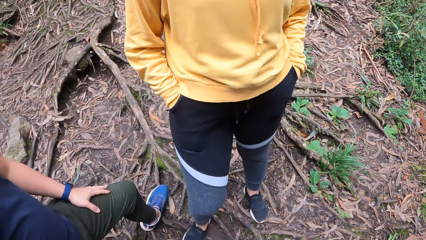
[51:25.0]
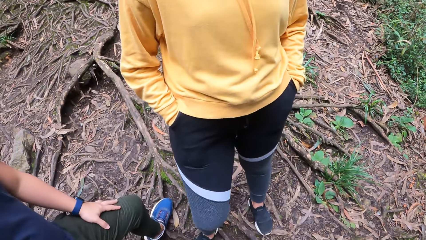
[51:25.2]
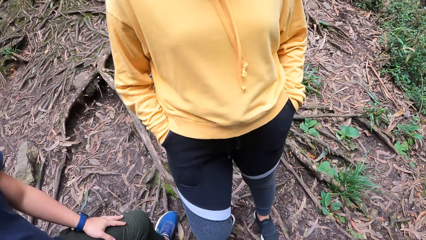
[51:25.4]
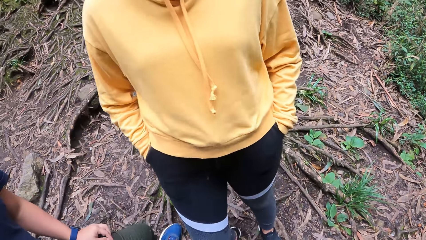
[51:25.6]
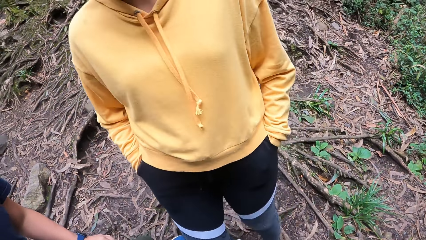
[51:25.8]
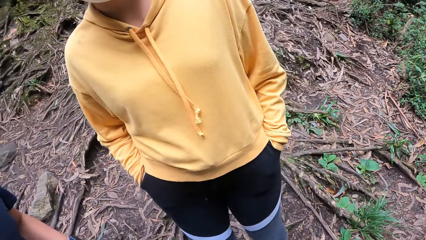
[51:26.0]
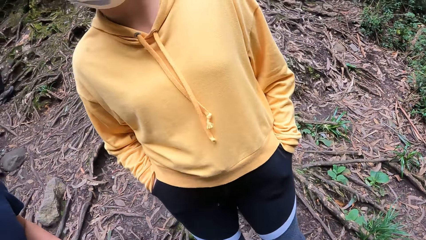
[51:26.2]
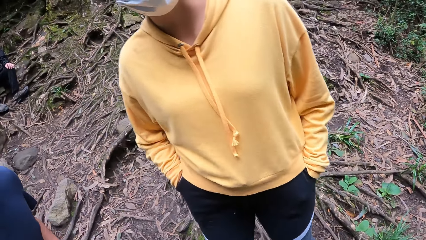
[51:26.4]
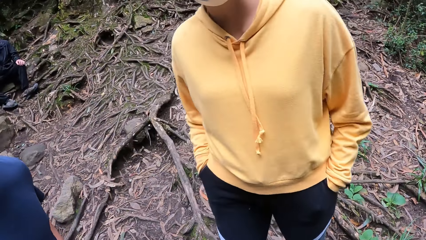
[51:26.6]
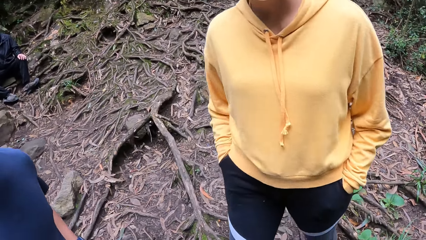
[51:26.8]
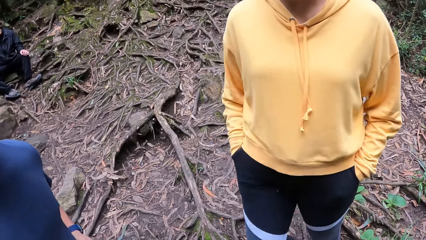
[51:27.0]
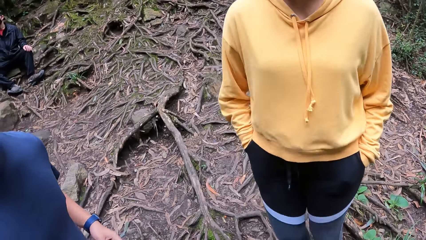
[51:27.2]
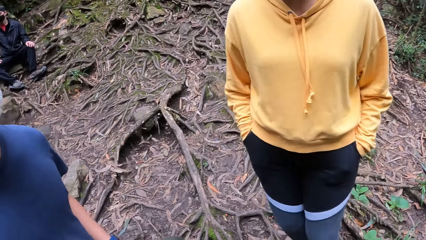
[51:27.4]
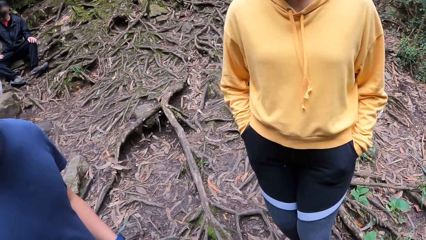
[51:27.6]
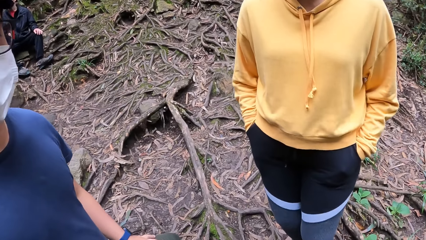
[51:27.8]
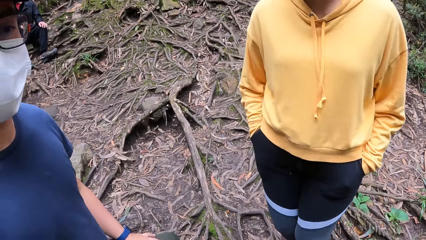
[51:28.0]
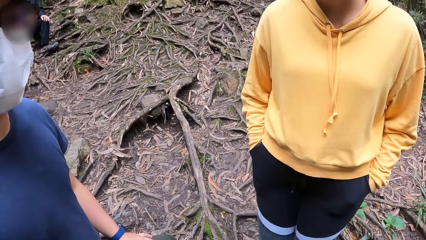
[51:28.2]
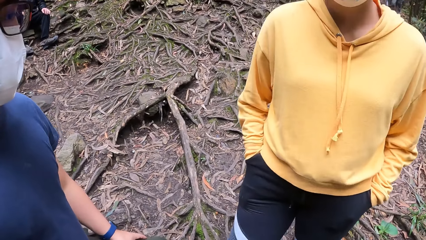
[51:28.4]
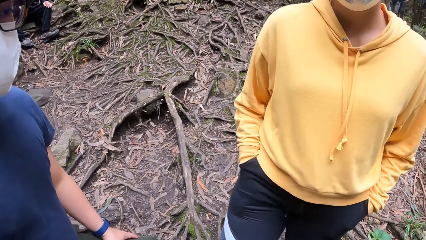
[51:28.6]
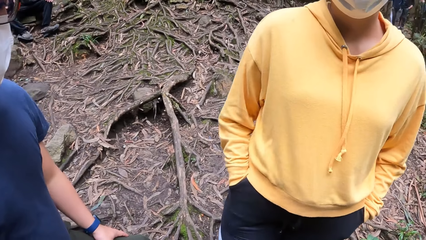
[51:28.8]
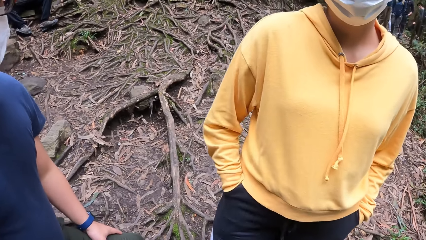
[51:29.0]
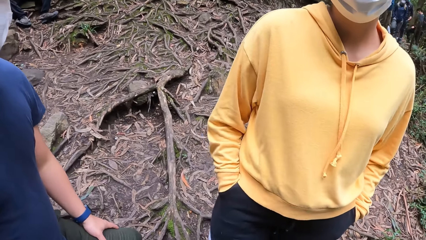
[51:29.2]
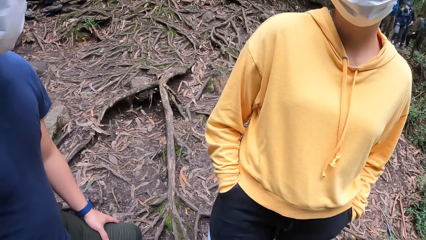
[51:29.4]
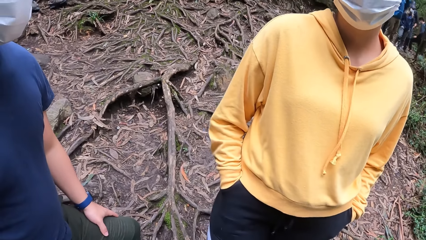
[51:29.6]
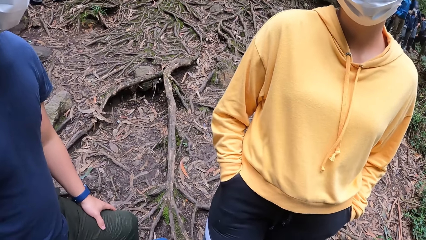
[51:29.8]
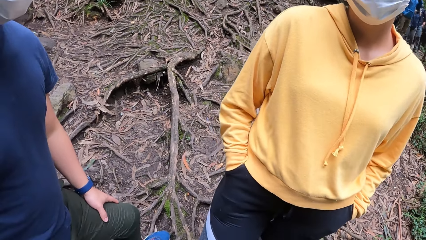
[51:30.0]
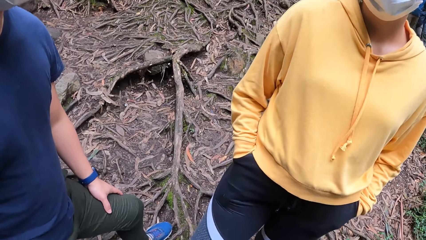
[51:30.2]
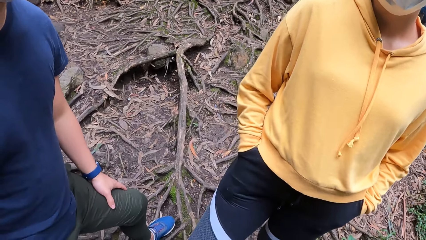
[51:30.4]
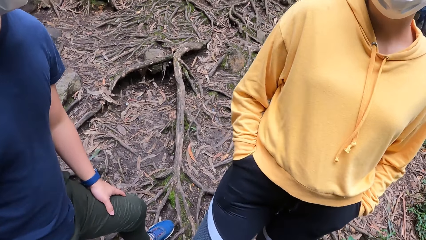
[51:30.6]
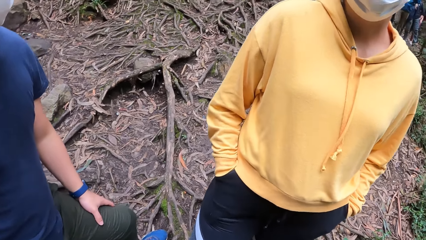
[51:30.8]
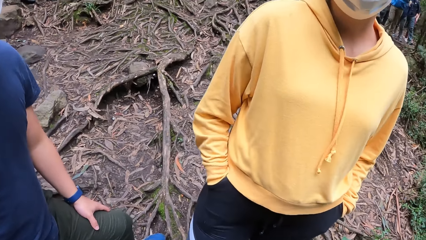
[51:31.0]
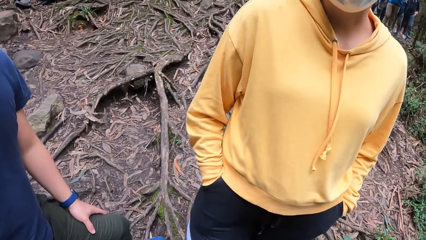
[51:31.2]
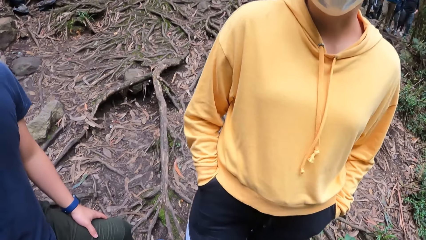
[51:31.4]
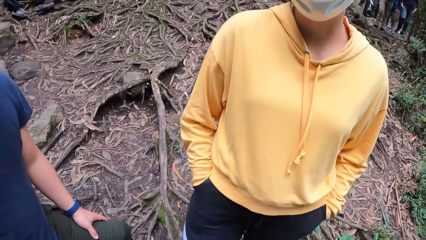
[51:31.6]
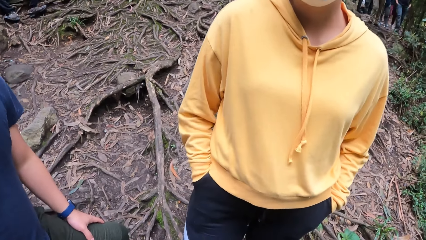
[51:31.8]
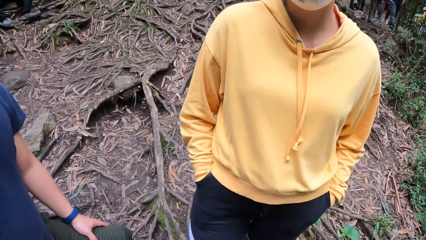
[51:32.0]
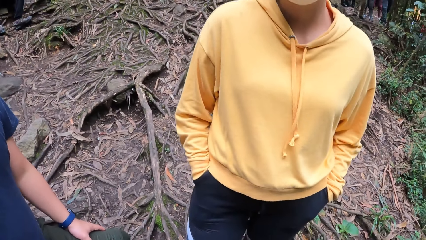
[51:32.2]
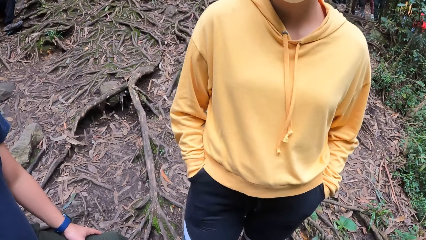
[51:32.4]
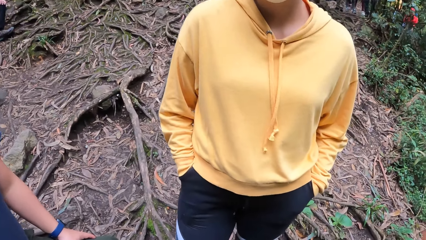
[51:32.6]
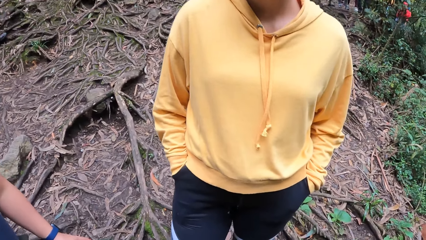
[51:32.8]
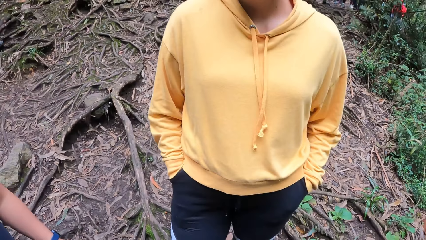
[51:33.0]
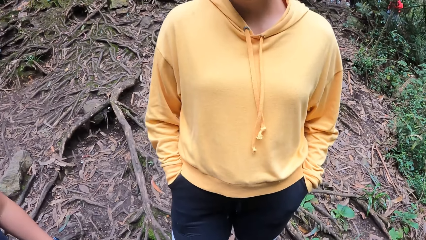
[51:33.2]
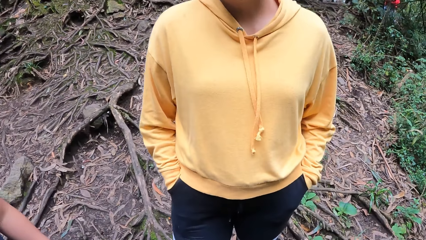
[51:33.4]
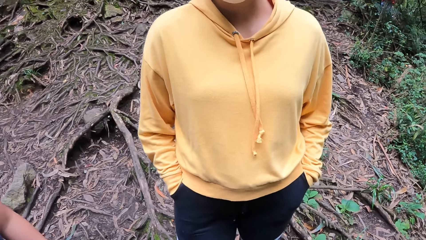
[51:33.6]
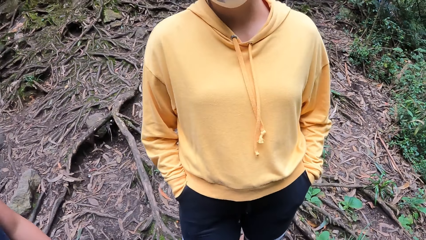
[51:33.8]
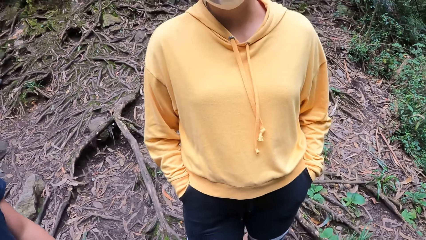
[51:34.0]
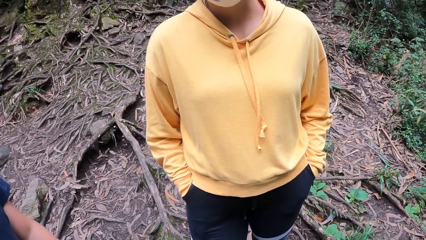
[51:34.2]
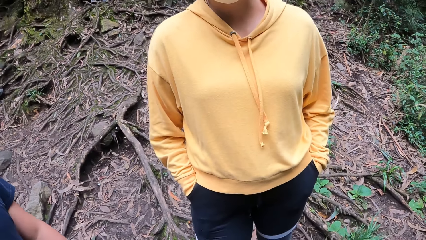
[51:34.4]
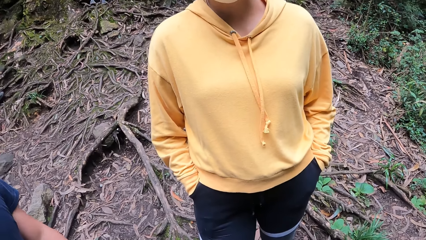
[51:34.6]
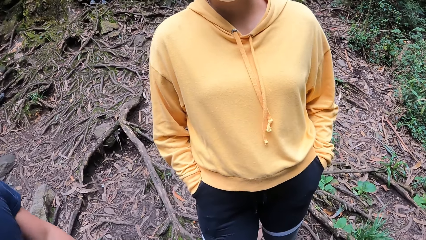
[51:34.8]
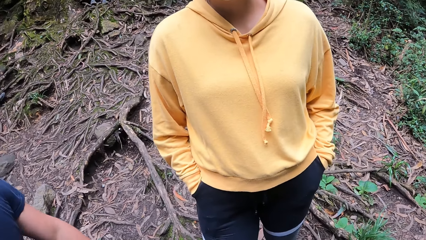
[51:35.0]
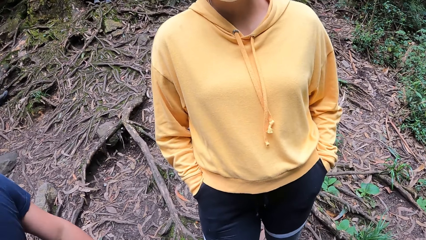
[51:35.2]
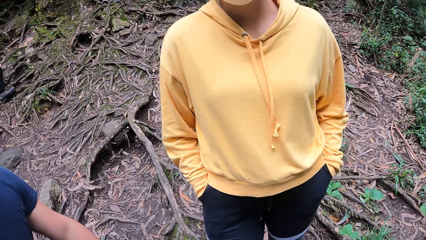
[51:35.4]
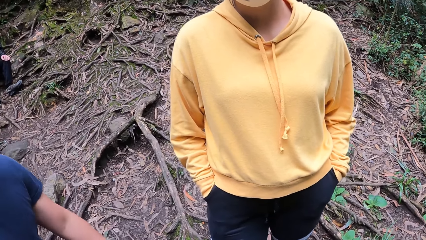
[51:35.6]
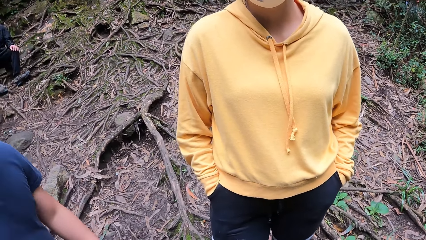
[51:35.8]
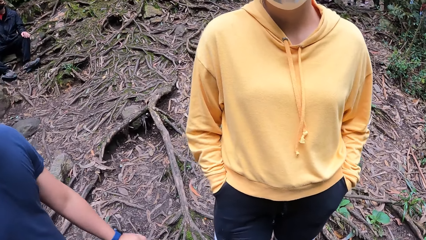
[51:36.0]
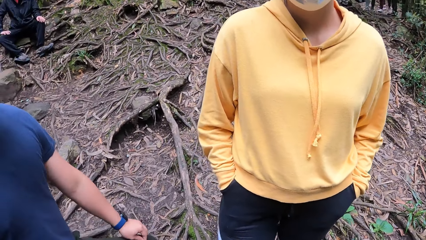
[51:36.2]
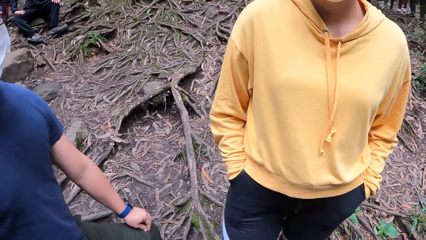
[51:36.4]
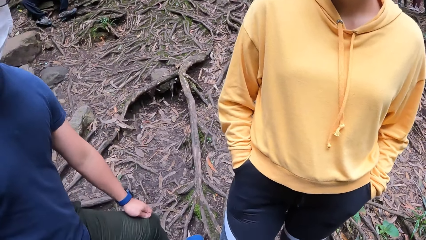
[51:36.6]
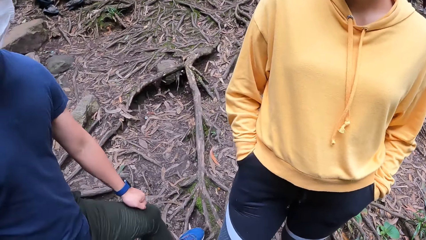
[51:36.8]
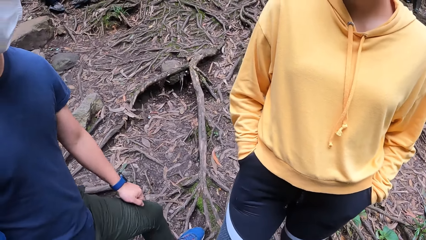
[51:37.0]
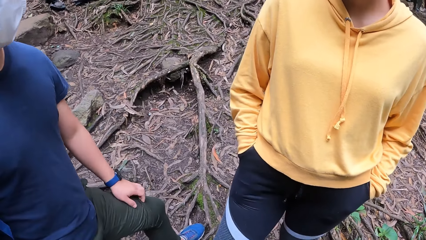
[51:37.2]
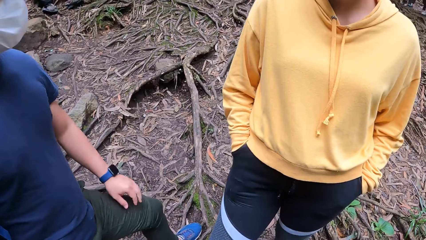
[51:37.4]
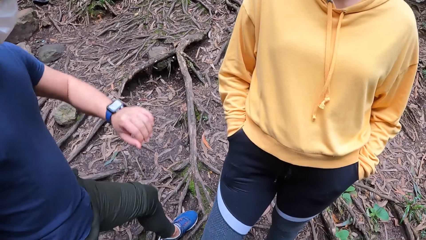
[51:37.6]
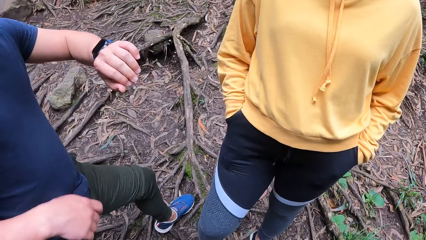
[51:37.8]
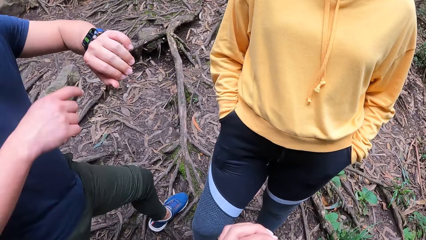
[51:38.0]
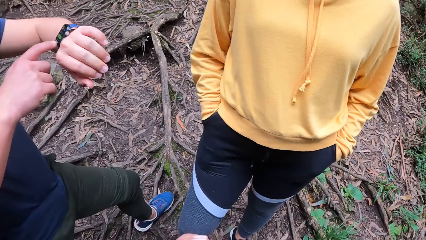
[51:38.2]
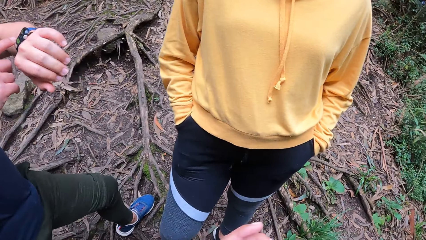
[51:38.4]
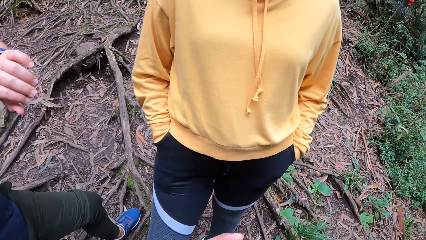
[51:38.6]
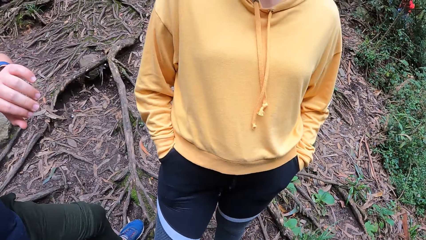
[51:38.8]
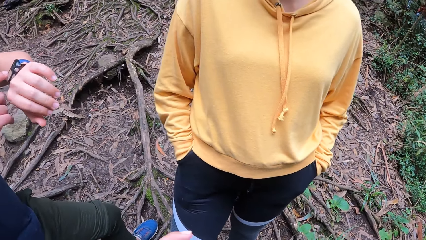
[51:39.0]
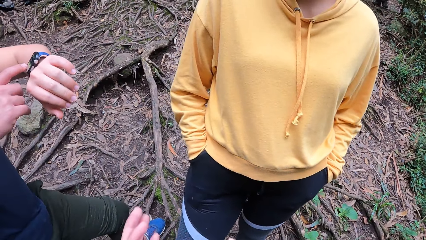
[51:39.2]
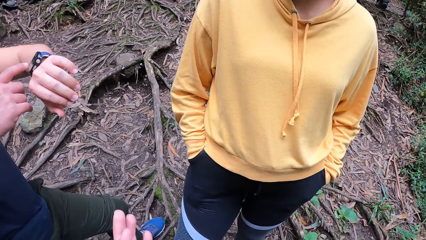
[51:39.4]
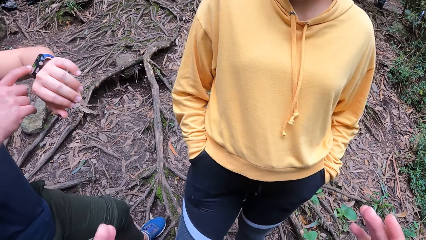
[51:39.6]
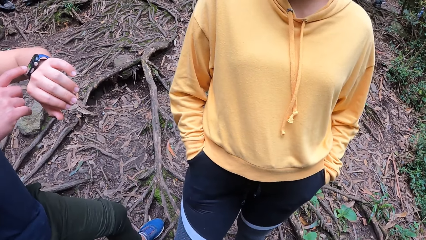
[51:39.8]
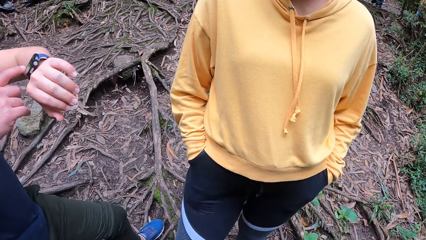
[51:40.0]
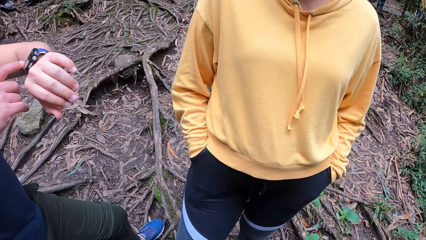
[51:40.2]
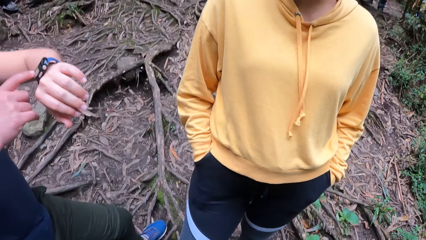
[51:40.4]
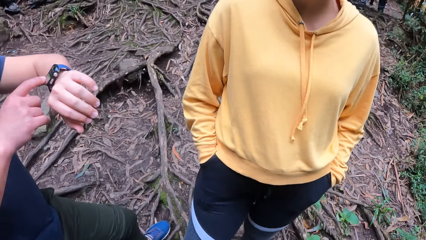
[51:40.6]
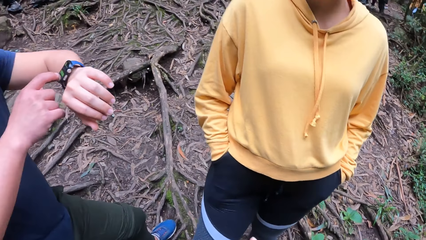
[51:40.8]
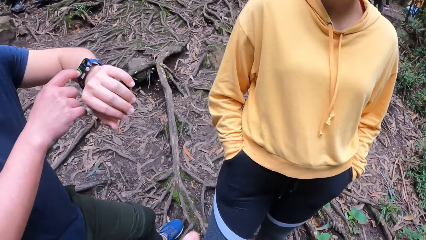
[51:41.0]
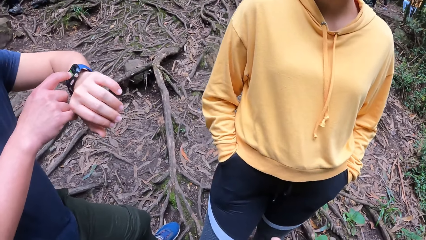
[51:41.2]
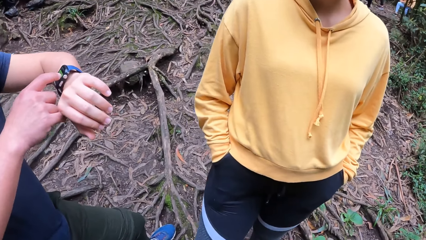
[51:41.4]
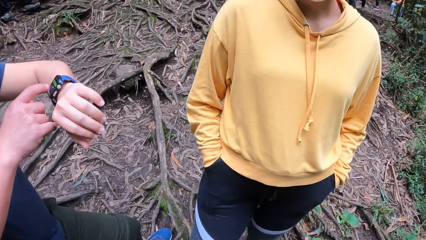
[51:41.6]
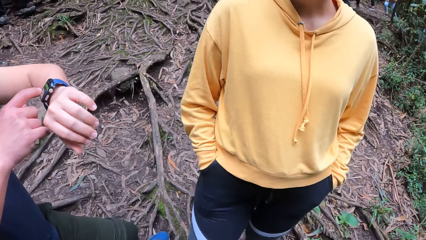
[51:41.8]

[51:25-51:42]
A man holds the leg. A person moves around. The person shakes herself. The camera wearer stares around. The man checks a watch on his left hand with his right hand and points the watch.
